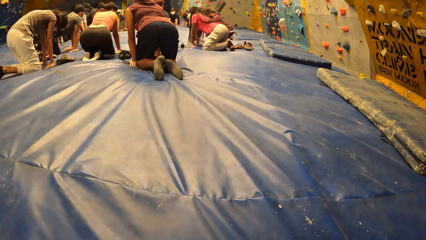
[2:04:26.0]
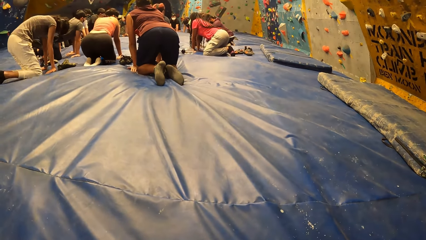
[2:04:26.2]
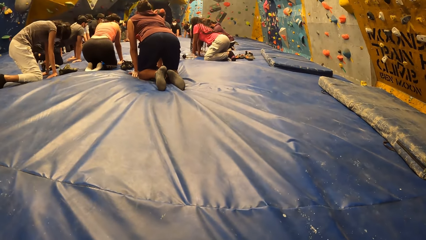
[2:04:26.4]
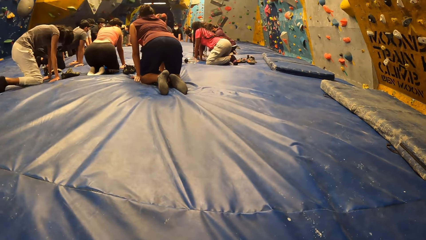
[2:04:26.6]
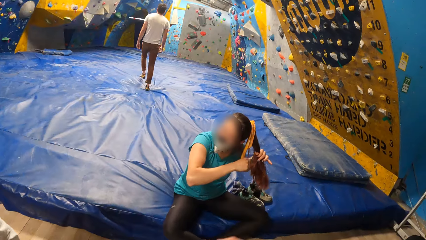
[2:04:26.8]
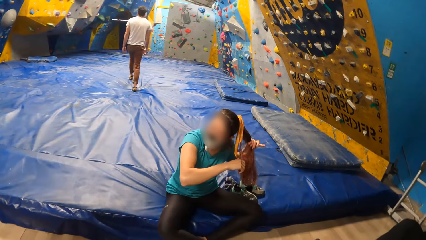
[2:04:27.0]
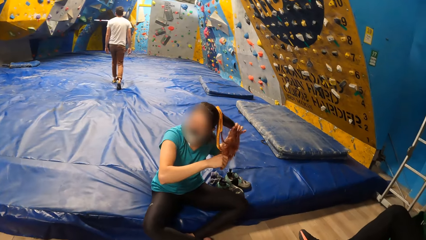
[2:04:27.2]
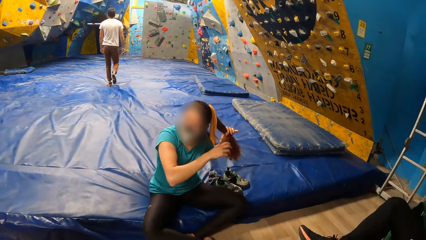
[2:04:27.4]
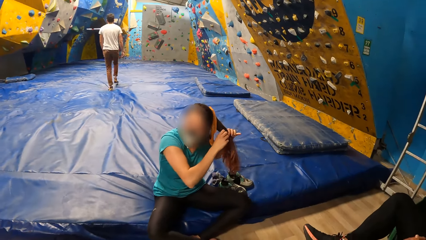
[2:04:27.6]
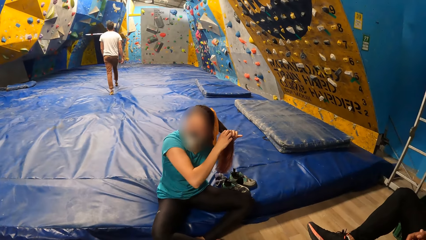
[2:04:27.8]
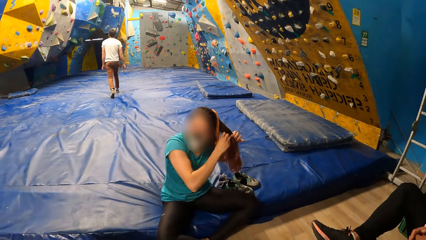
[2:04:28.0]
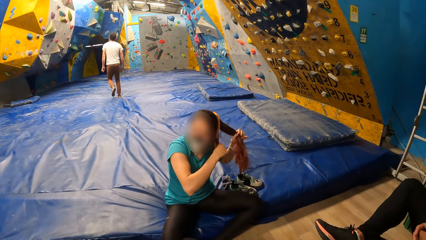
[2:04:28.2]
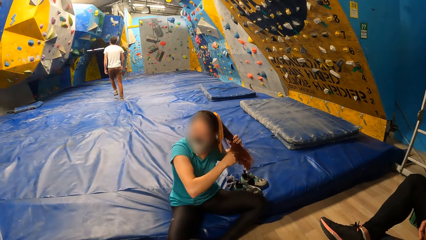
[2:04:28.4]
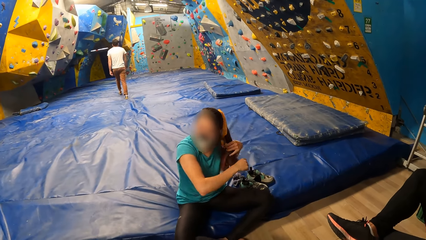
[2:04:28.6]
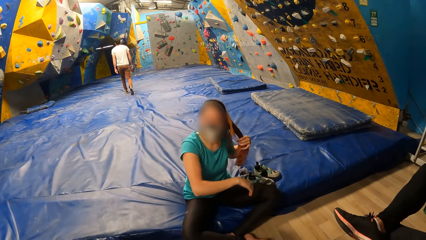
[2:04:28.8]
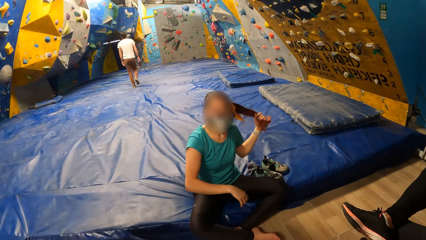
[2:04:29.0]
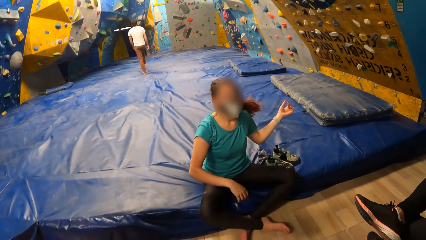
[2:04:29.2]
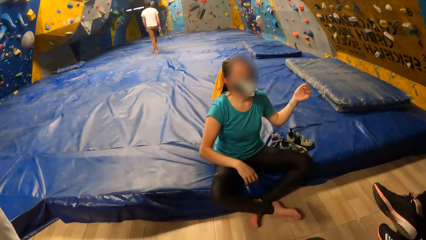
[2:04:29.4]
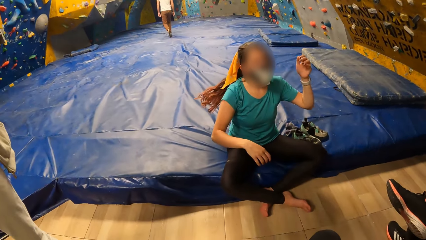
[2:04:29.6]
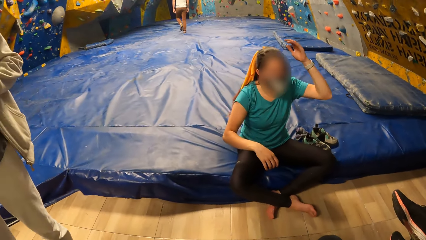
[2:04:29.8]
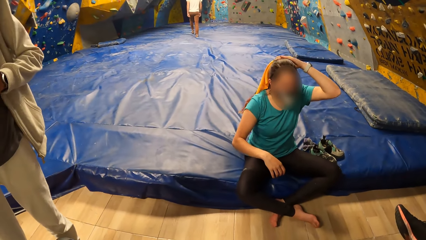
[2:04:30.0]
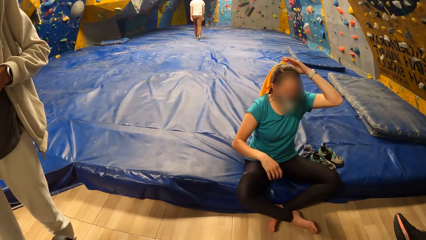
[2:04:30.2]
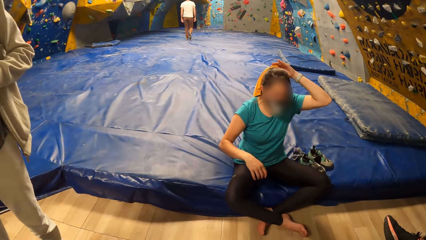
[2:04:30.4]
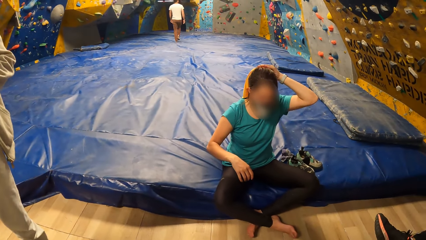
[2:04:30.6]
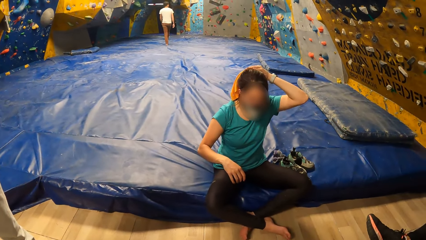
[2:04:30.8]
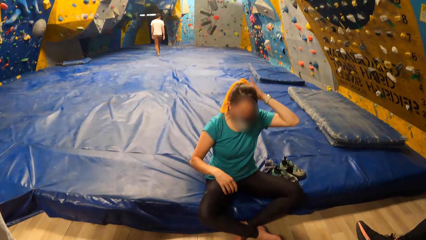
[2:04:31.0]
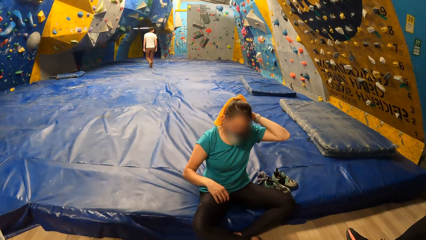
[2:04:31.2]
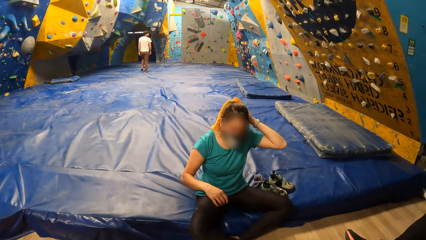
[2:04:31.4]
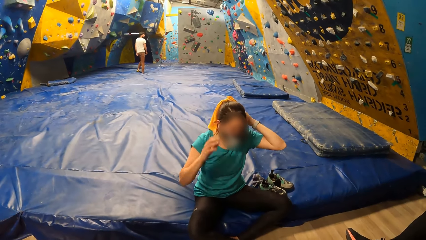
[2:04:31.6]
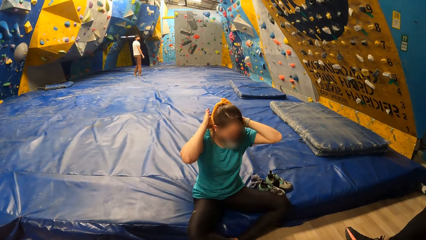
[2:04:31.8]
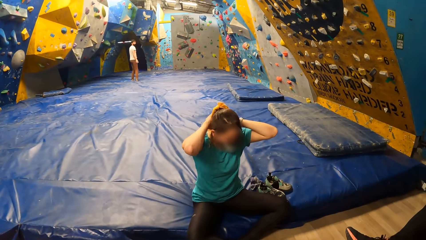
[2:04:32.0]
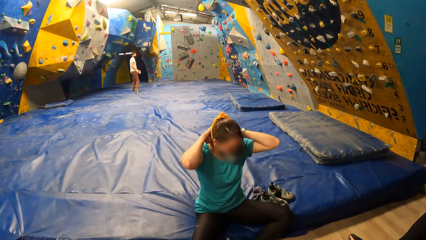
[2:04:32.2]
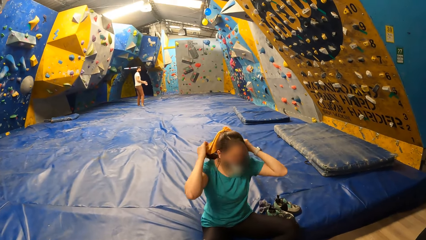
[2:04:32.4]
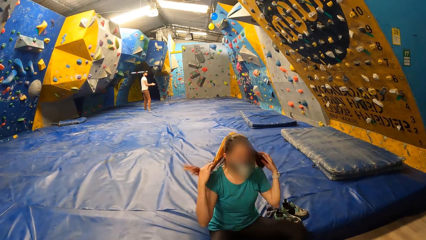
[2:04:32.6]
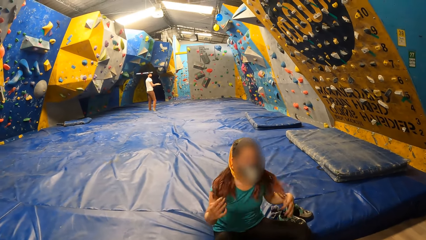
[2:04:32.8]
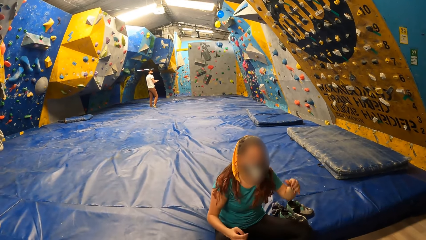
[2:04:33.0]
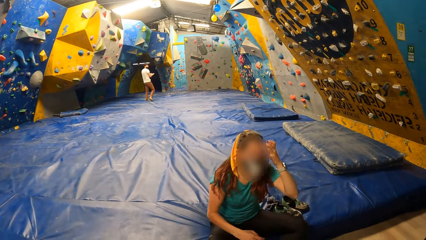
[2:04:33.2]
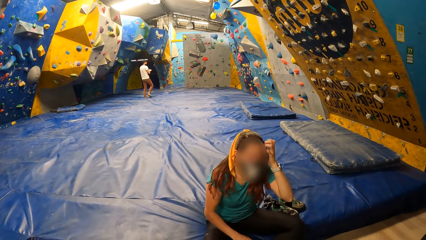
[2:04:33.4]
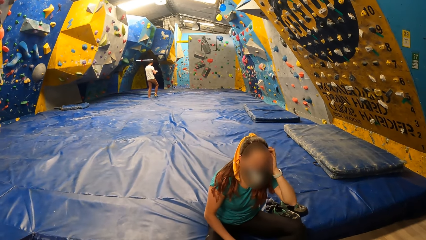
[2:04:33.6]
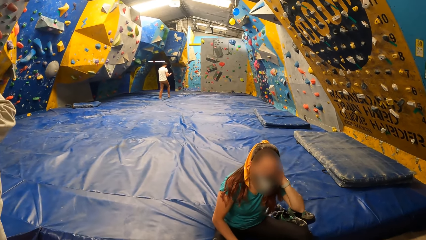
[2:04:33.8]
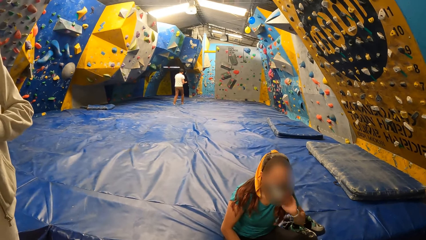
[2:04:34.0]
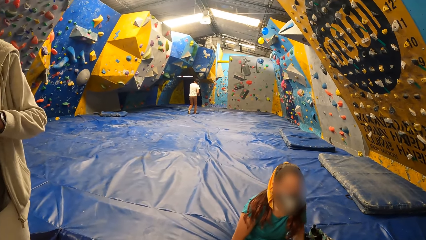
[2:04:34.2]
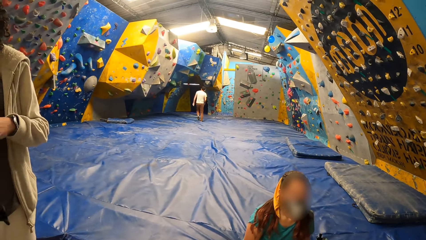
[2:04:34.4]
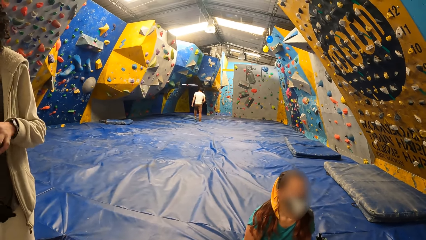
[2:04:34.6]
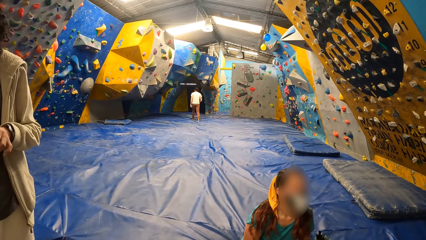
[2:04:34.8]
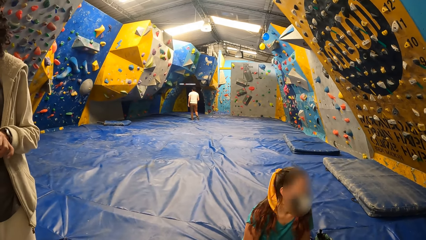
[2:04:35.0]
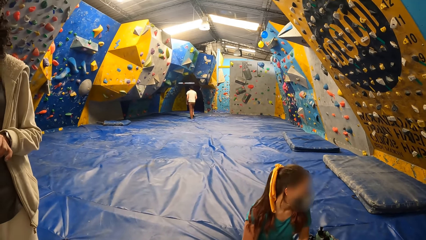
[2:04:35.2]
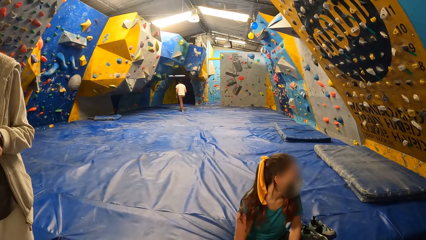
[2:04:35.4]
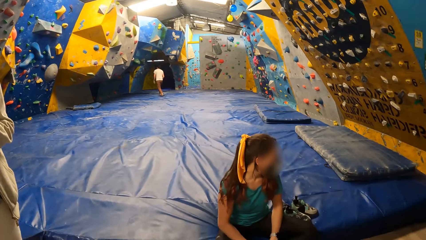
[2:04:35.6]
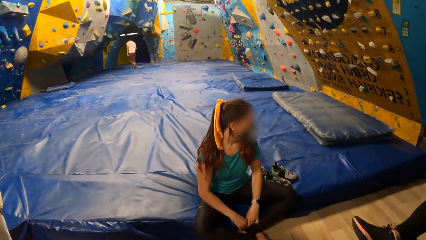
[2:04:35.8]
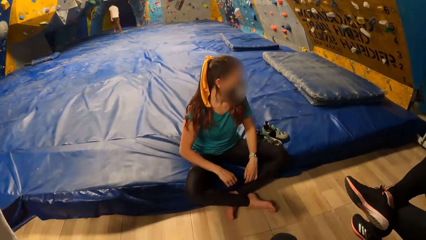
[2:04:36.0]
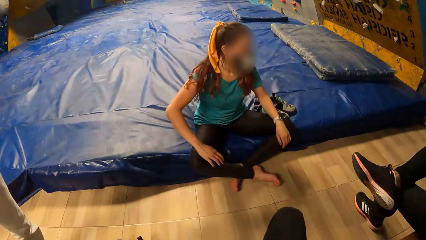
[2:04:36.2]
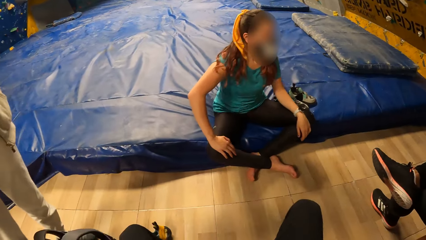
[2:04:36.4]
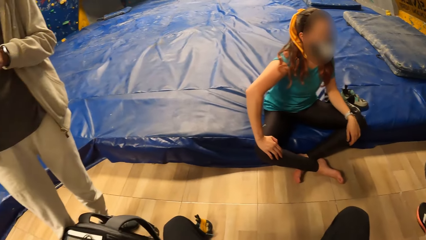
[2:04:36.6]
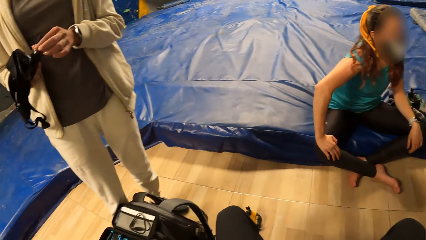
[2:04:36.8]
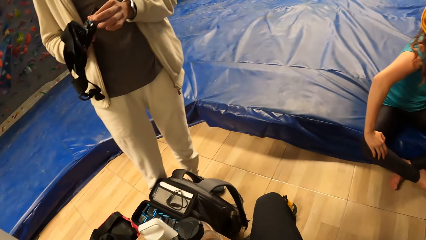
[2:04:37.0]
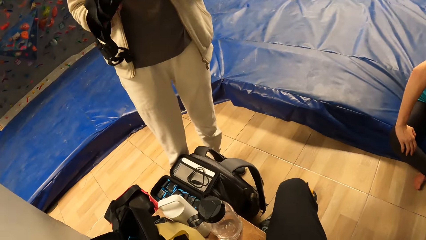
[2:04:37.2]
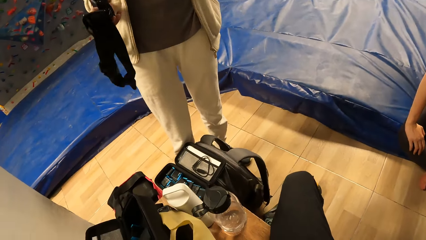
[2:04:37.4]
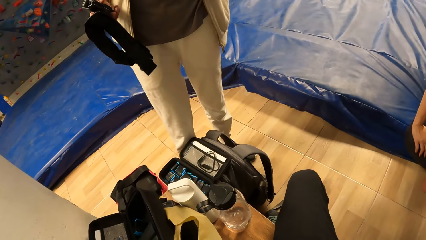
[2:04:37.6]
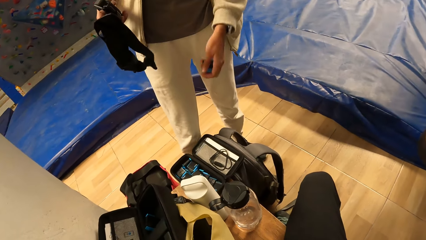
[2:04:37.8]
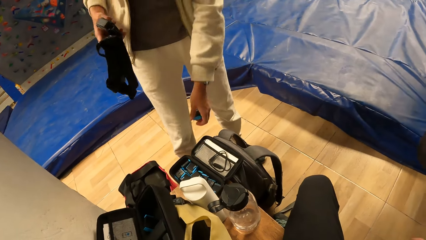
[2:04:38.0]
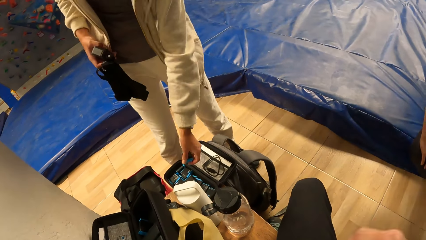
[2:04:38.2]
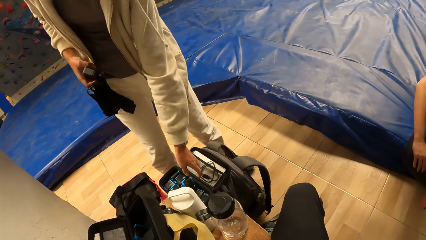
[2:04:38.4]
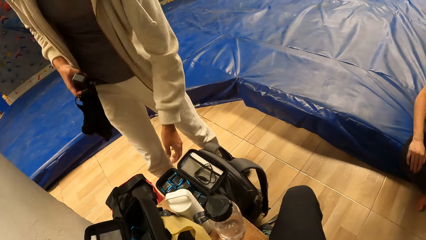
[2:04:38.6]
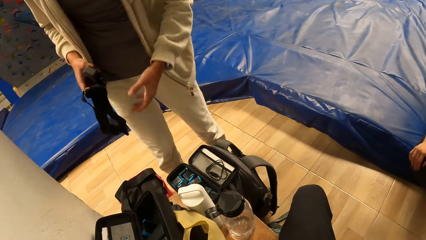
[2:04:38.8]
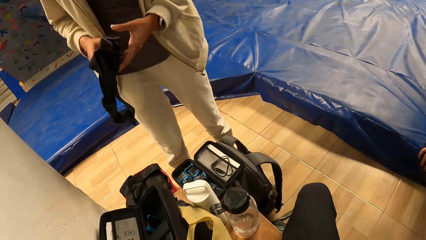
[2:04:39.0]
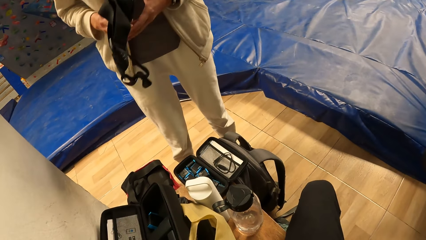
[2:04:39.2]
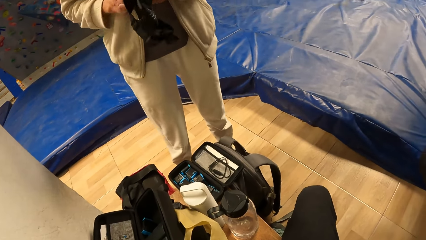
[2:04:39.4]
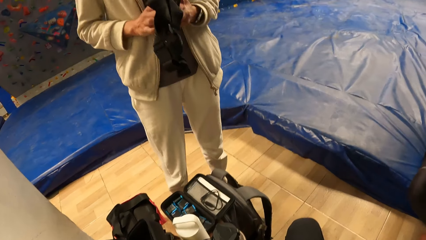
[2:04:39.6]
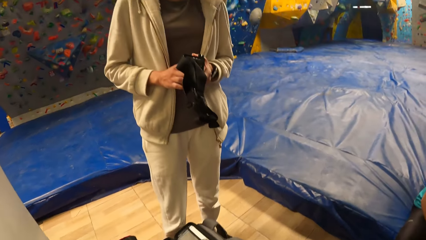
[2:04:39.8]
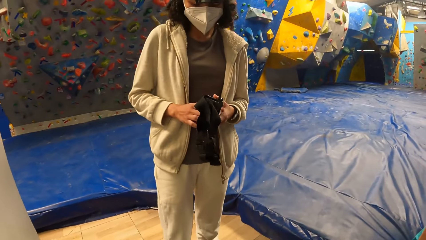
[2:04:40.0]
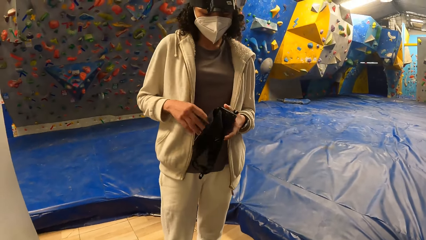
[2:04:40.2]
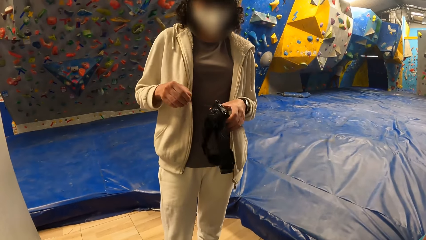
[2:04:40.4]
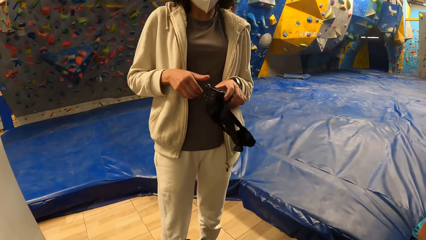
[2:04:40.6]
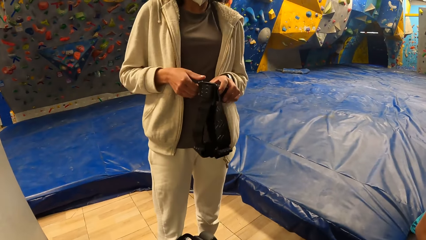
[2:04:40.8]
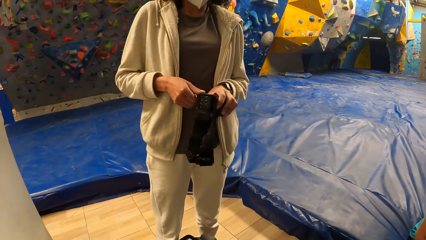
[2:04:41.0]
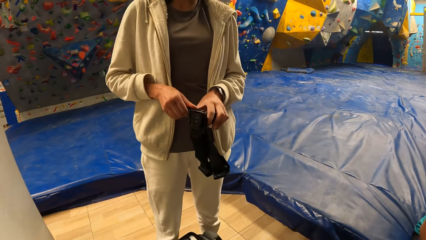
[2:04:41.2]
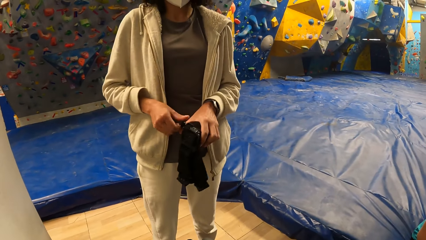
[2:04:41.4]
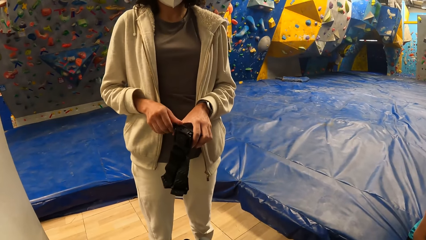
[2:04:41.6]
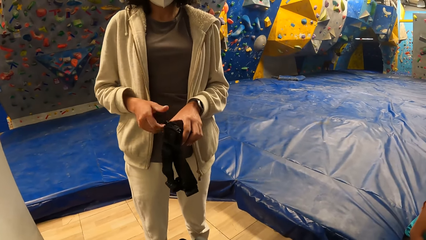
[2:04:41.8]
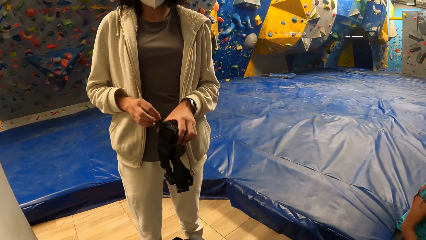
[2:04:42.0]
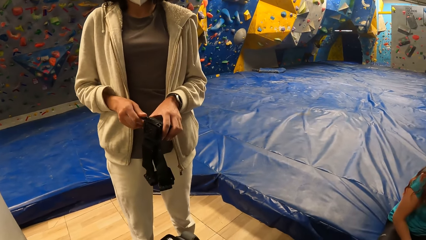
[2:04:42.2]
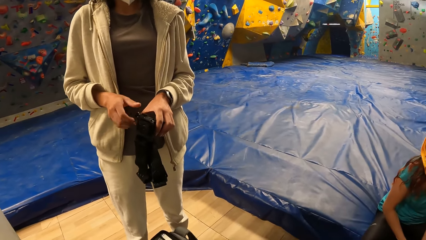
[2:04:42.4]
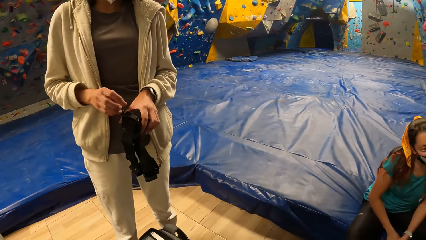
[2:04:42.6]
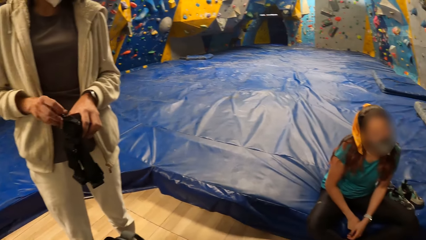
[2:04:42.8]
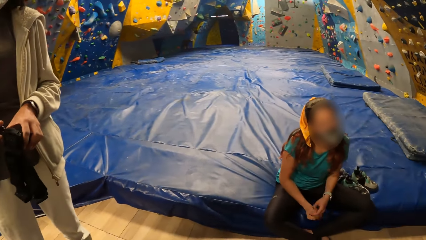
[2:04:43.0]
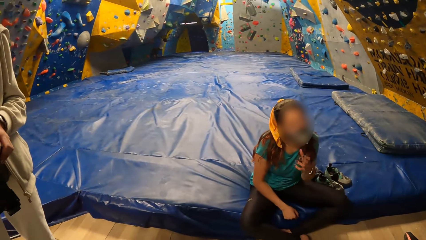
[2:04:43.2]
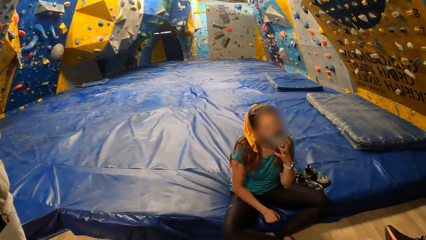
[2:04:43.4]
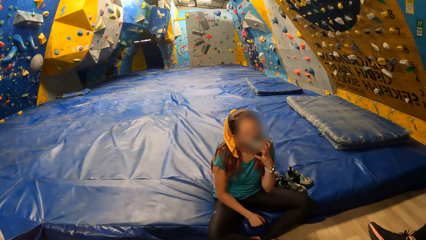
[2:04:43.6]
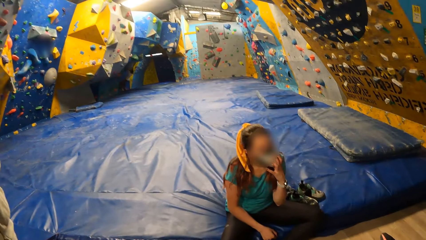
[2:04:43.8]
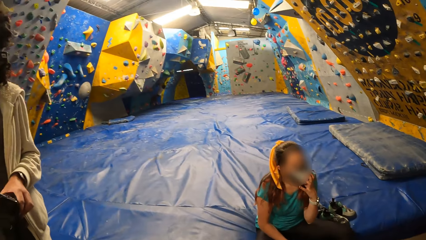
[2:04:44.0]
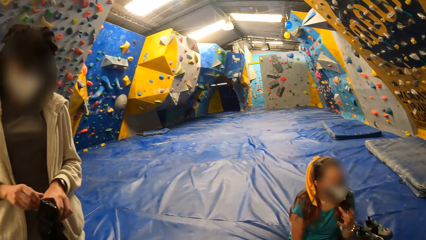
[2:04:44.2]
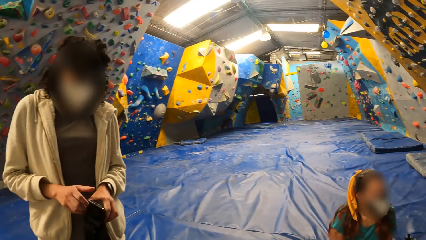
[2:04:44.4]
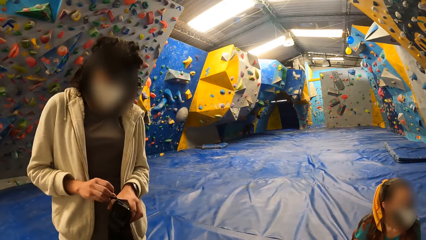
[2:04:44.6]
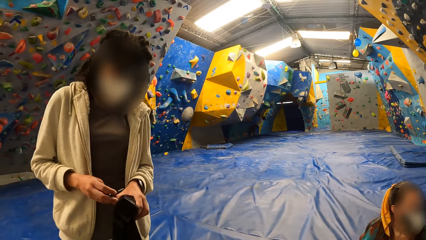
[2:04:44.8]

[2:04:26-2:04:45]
A man walks on the yoga mat. A woman adjusts her hair with her hands. The camera wearer looks at a lady. The man walks towards the indoor climbing wall. Another woman dismantles her camera into a bag on the floor with her hands. The camera wearer turns around the activity room. The man climbs the indoor climbing wall.
